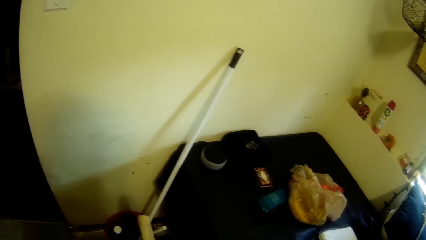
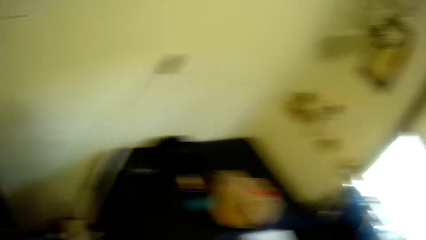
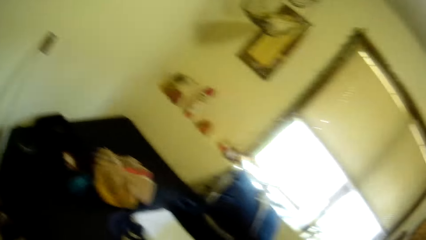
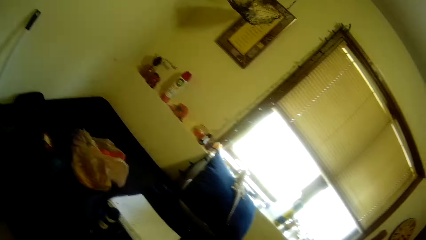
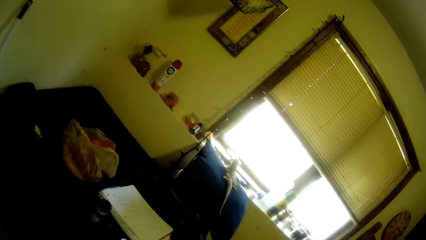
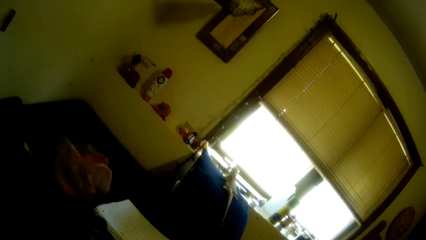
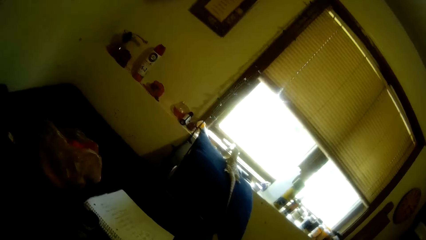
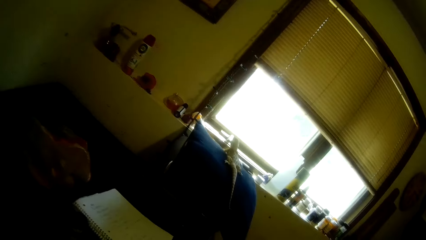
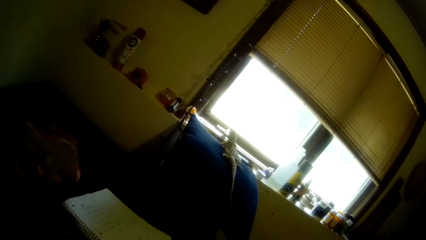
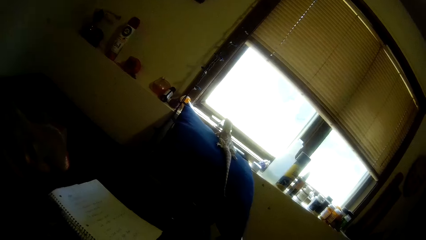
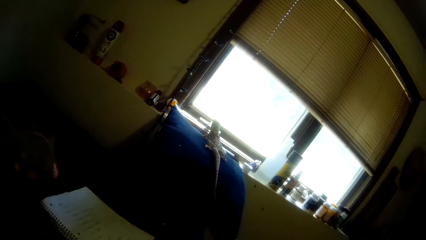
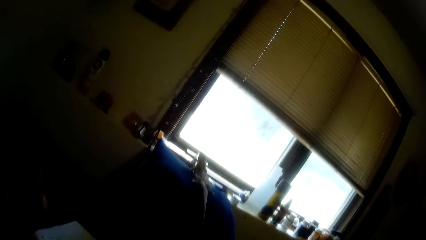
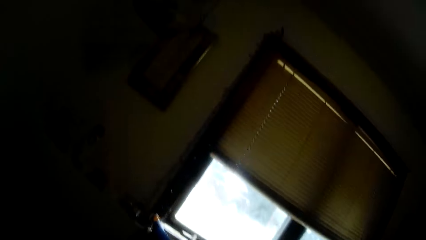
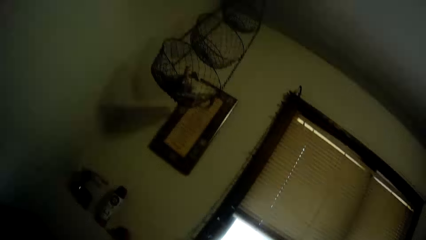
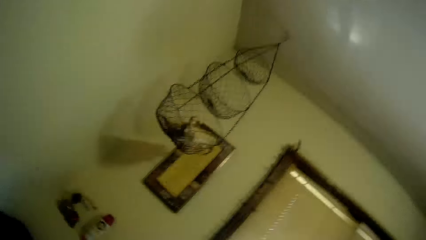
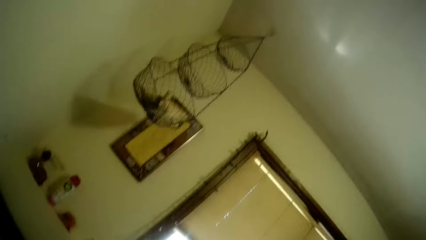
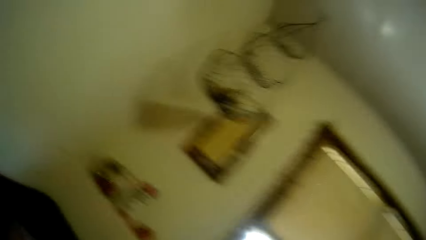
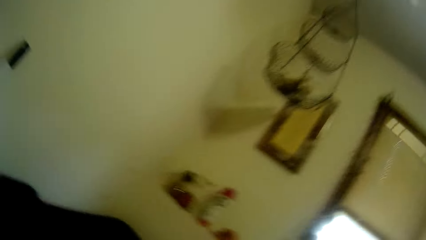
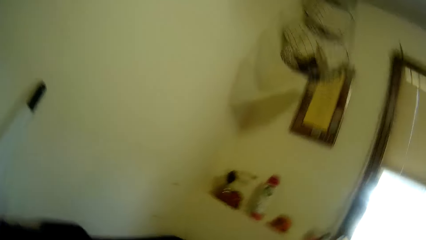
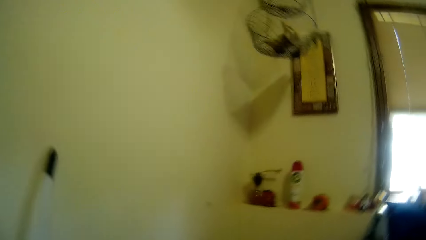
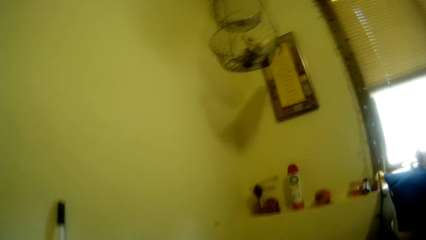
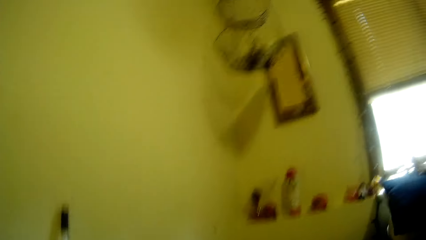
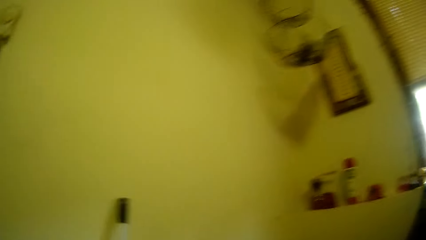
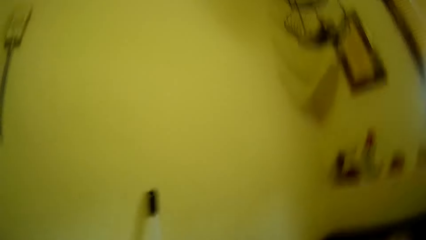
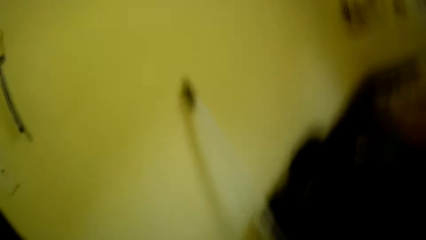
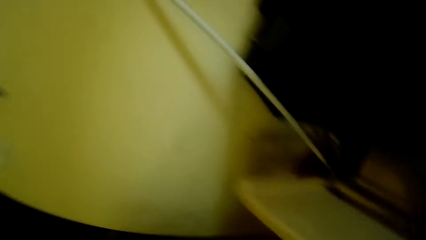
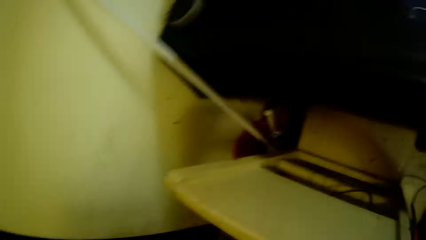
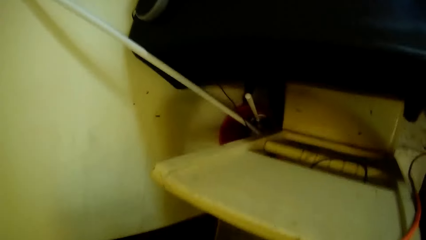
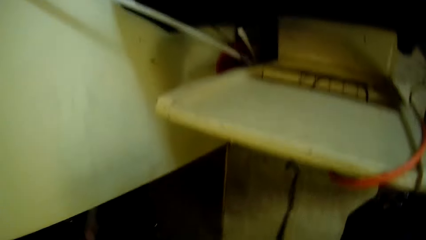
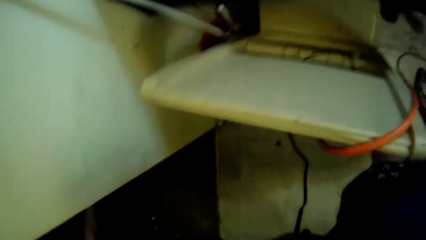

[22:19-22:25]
The camera wearer looks at the wall.
